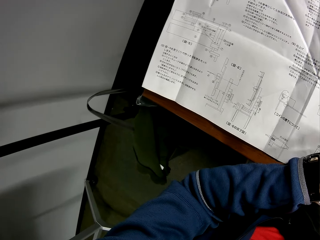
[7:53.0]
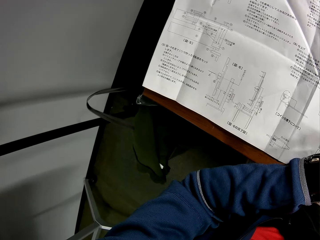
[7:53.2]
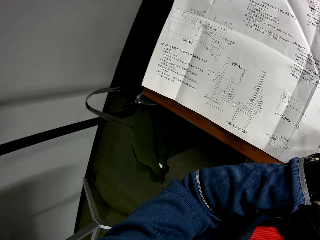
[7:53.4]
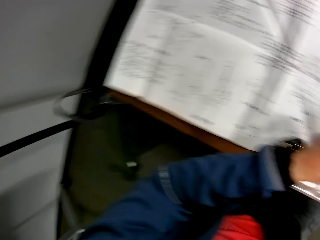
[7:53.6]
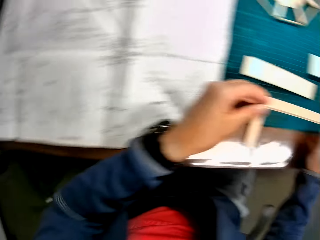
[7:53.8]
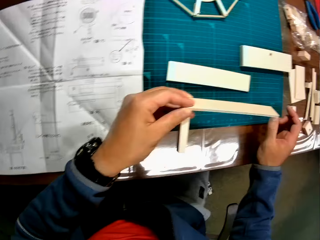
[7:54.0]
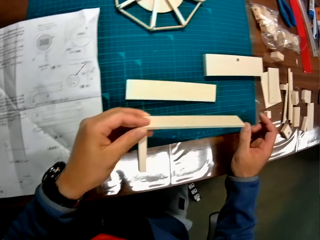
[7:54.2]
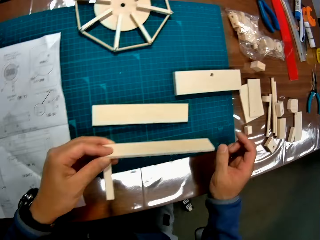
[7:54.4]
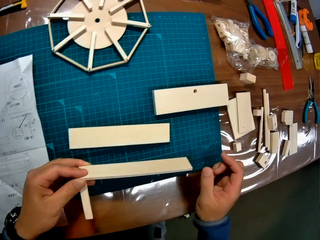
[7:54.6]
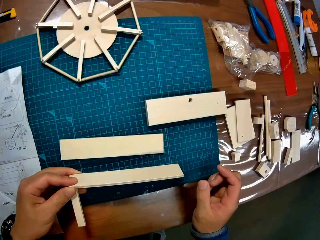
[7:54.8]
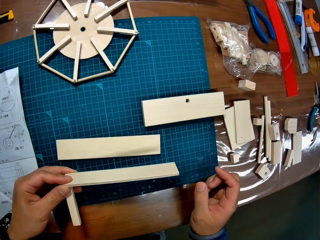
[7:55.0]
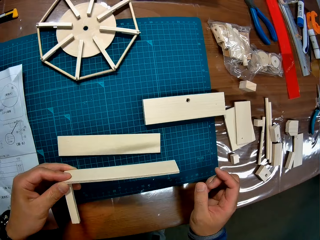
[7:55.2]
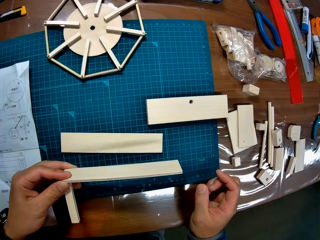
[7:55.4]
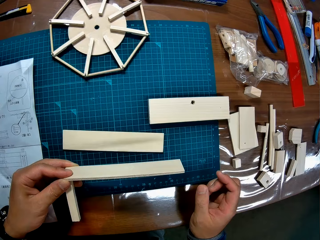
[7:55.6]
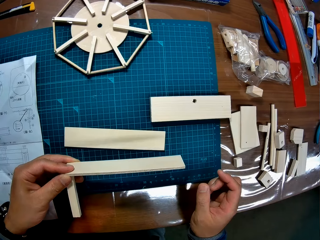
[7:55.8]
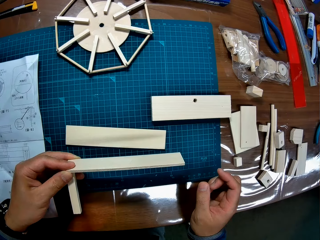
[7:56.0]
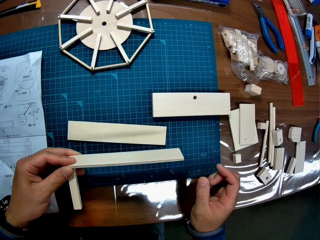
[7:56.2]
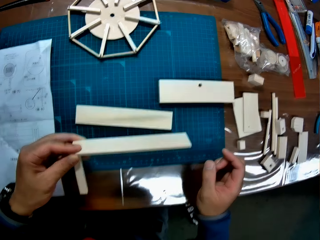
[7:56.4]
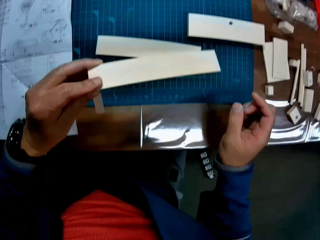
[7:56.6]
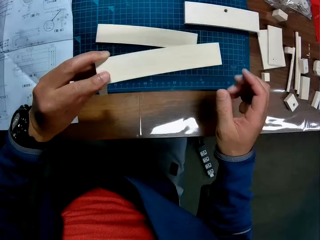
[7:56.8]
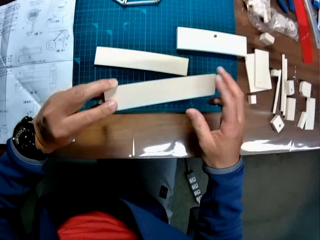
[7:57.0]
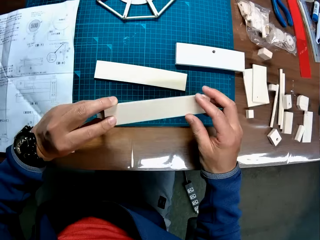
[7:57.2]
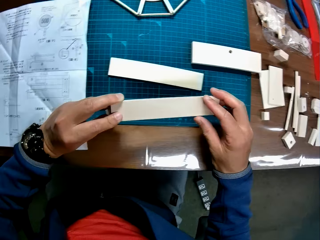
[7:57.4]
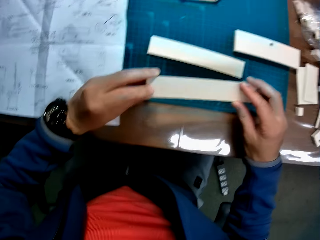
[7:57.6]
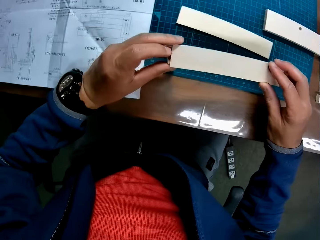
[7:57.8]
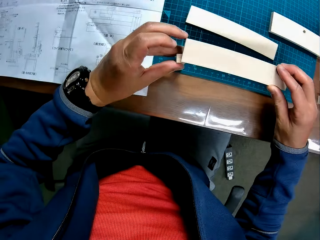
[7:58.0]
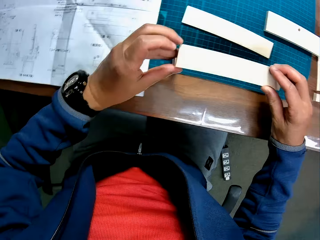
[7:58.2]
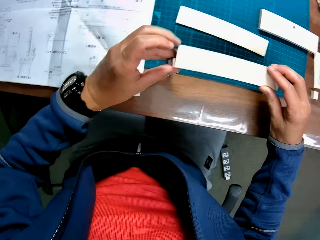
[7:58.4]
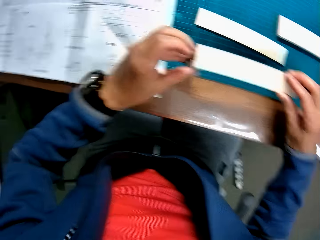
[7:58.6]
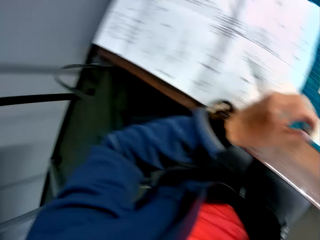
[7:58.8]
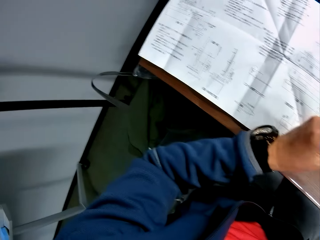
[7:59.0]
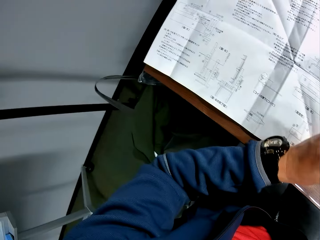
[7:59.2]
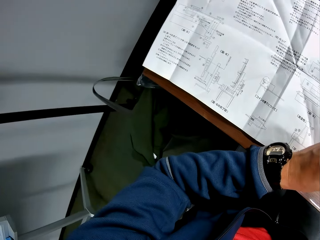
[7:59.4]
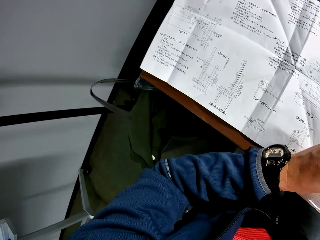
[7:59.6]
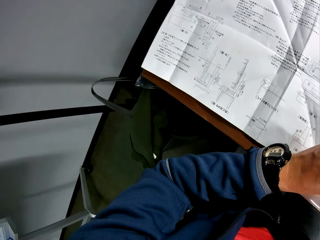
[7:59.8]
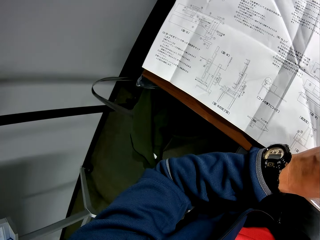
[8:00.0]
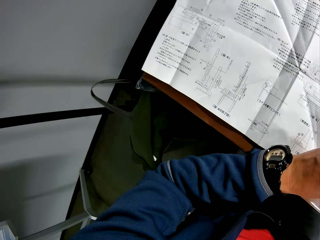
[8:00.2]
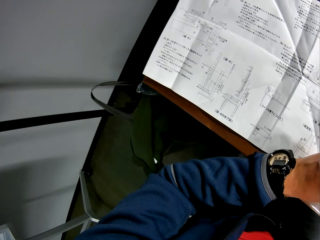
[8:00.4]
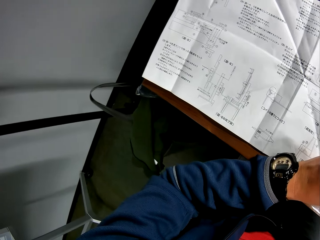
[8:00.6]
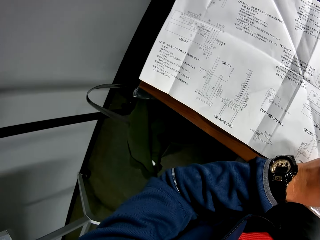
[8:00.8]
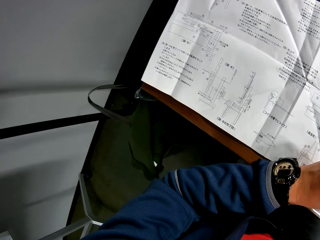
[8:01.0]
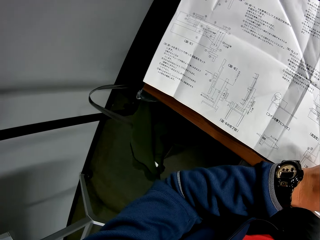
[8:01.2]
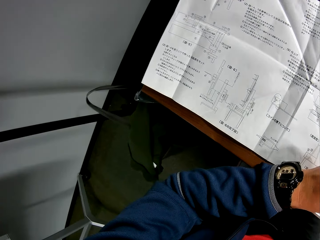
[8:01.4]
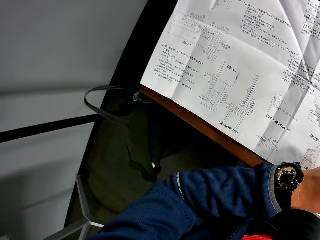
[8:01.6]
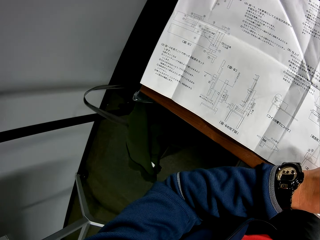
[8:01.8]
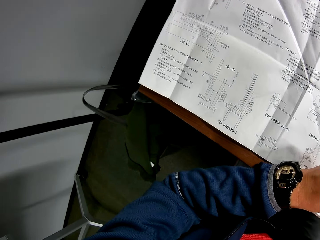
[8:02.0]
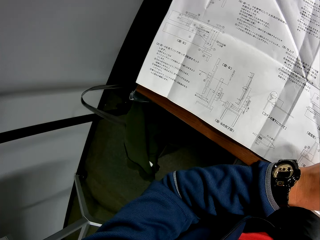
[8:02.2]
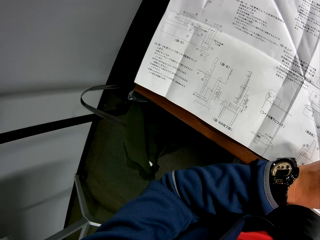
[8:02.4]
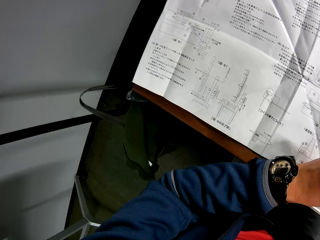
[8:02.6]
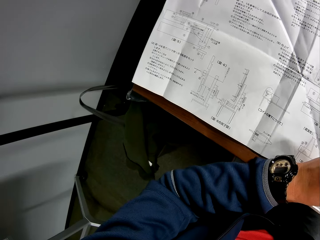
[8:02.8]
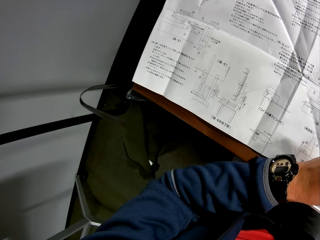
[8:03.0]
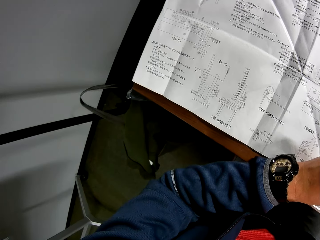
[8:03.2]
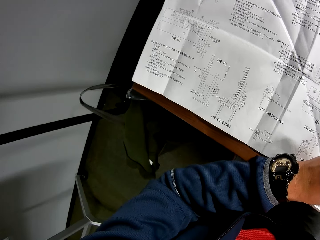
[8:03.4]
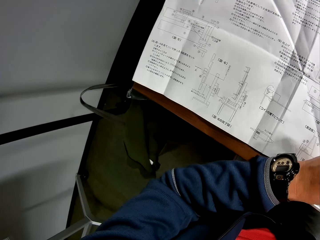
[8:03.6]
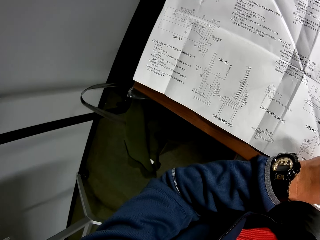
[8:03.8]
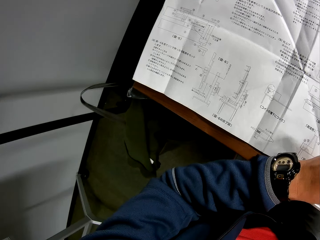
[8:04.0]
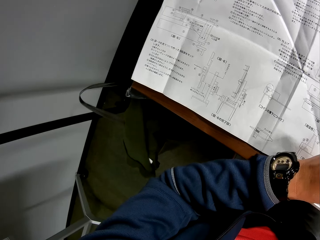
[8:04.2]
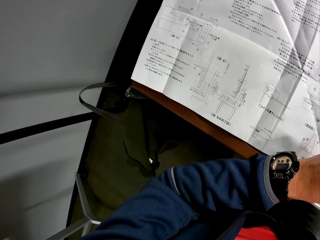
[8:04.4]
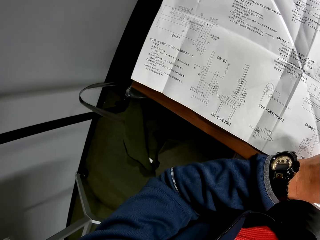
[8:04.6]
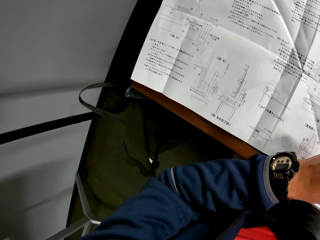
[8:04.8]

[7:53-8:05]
The camera wearer looks at the pieces of wood. He adjusts the pieces of wooden mechanical craft in his hand. He reads from the manual in his hand.

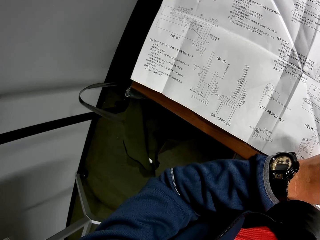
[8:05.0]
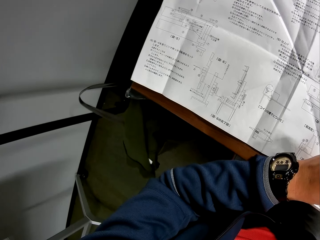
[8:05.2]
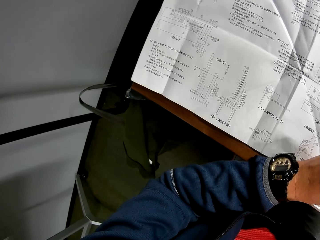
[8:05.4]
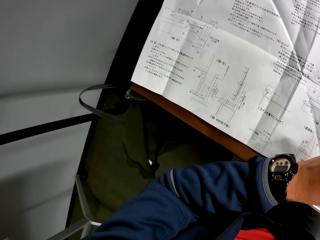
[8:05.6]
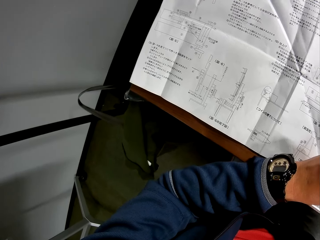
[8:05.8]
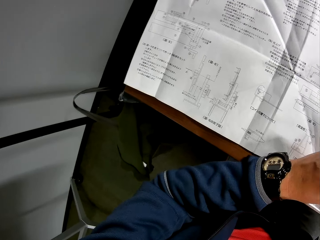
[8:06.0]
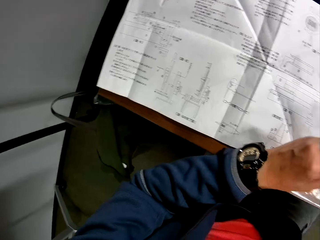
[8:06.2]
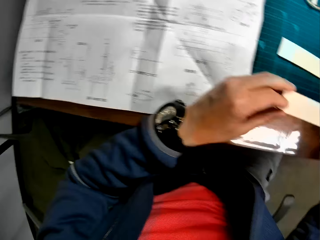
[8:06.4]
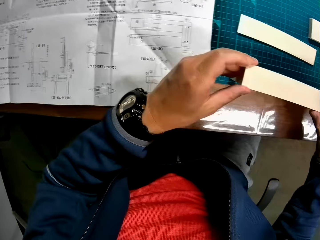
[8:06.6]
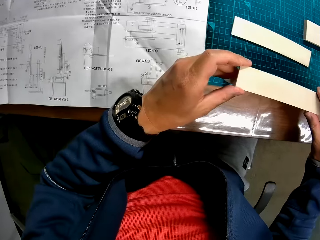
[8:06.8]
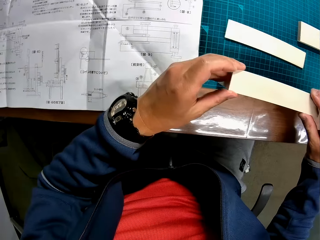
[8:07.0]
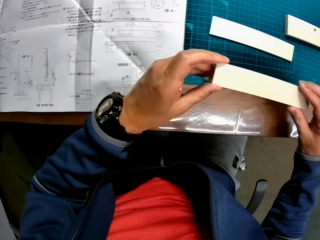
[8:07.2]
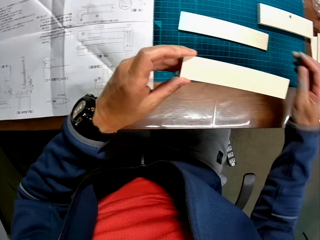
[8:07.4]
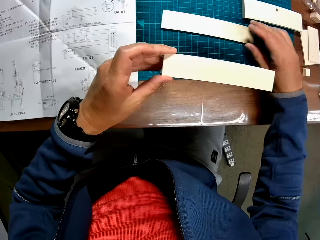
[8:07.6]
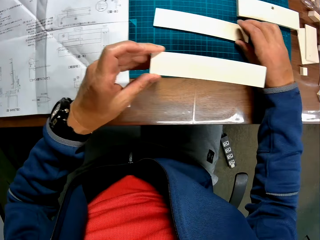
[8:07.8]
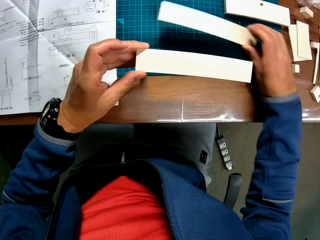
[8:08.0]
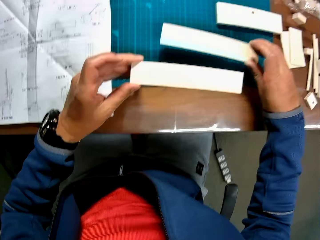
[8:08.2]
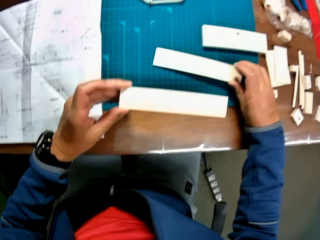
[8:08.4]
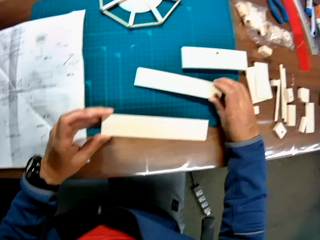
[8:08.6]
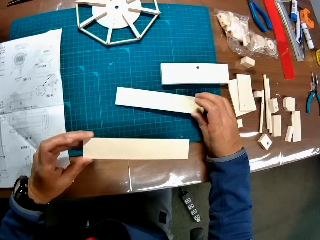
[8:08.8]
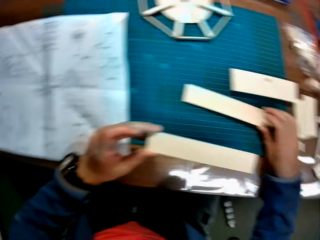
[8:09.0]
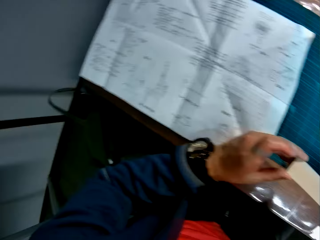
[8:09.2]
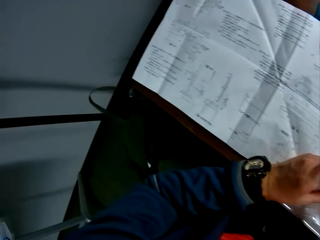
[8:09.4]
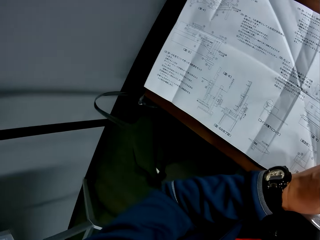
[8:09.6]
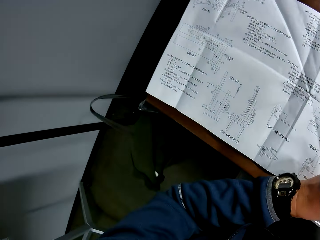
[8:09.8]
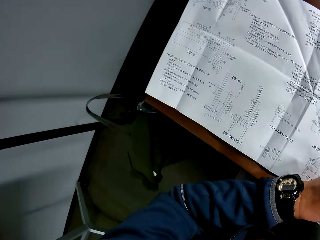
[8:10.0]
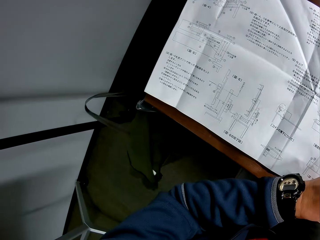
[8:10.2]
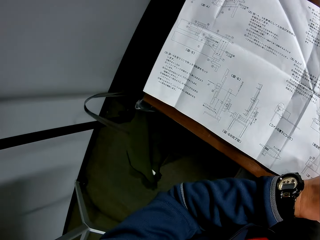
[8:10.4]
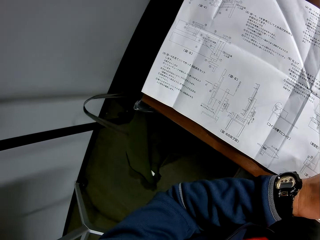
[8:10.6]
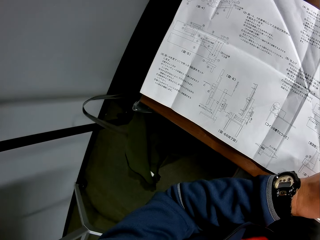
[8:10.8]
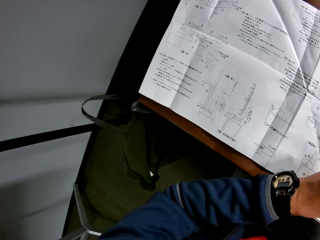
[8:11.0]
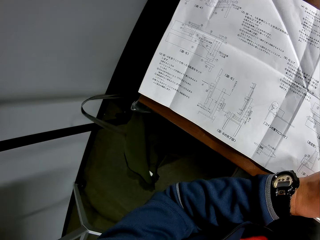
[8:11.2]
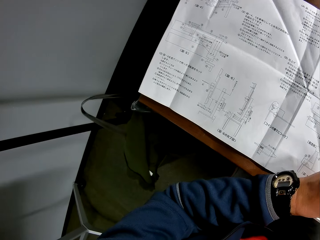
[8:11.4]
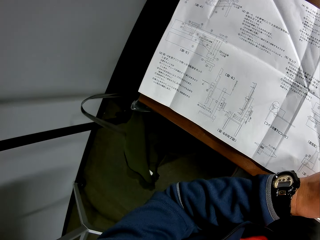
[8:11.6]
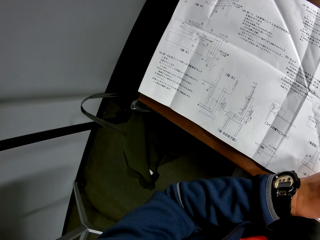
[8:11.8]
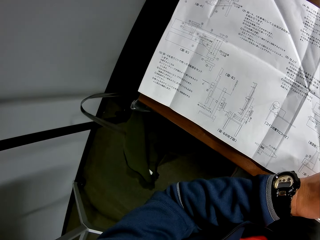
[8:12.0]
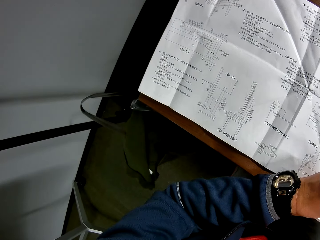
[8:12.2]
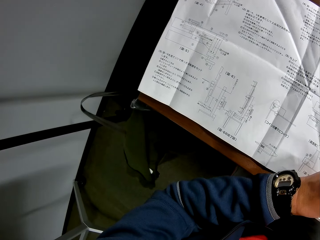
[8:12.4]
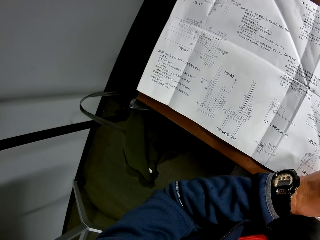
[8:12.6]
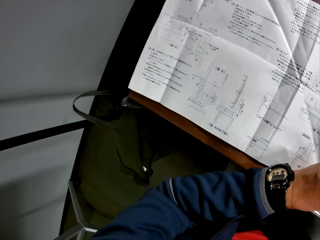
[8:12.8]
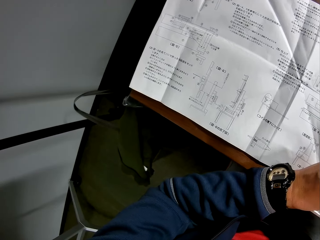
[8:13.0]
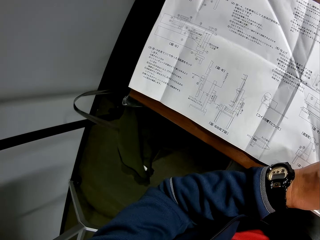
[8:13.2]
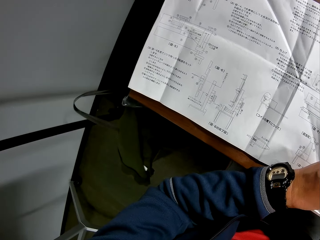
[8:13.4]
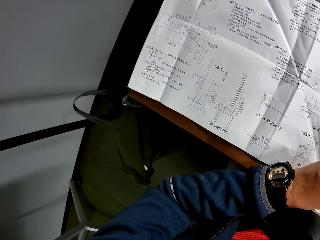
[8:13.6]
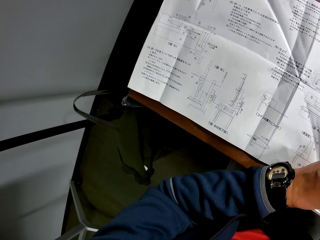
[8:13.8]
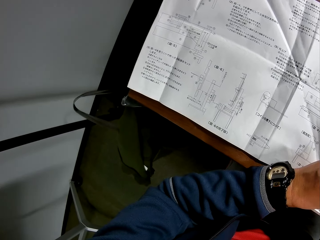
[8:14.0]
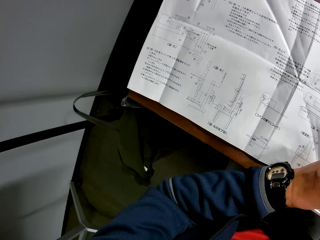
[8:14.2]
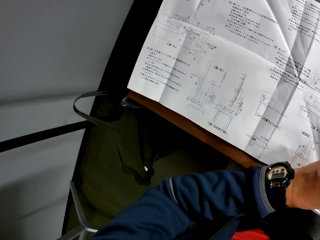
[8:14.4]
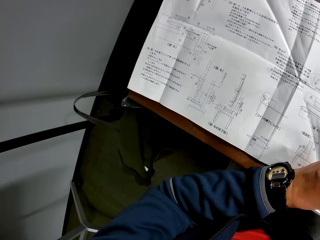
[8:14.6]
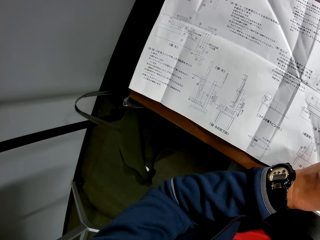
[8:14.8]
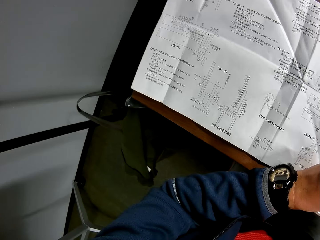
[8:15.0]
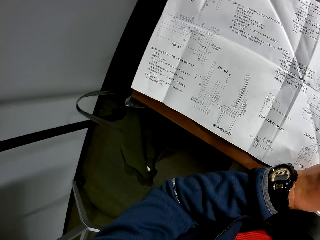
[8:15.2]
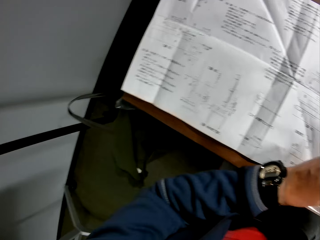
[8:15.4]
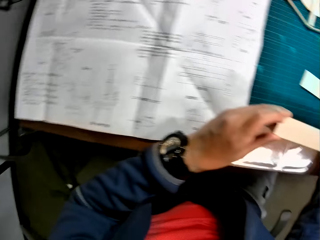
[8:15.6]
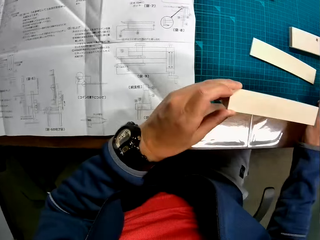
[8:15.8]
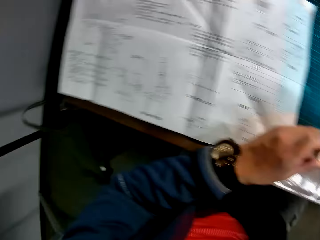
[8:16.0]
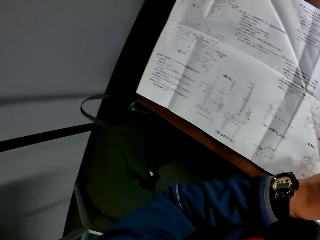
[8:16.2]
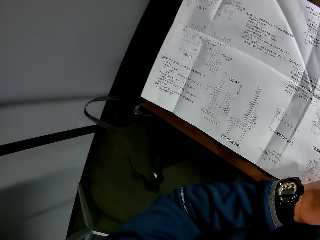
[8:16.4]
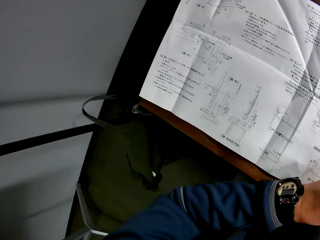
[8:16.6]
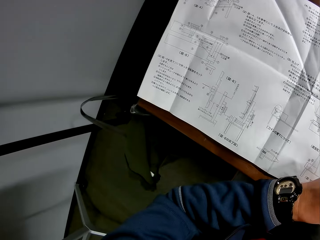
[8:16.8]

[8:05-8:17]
The camera wearer looks at the pieces of wood. He adjusts the pieces of wooden mechanical craft in his hand. He takes the piece of wood. He reads from the manual in his hand.
